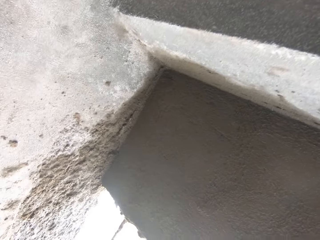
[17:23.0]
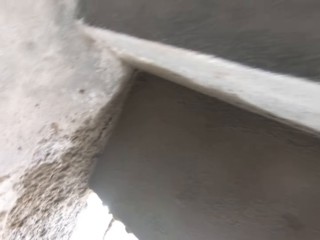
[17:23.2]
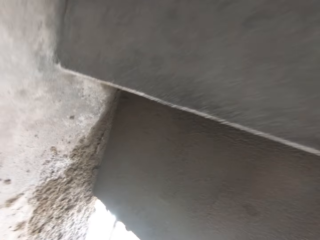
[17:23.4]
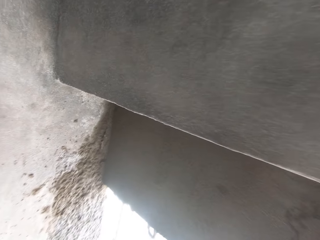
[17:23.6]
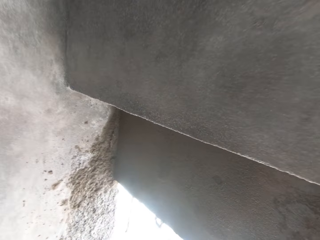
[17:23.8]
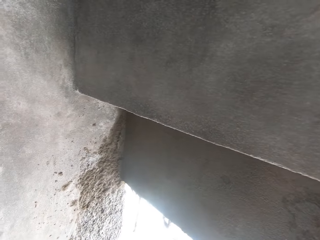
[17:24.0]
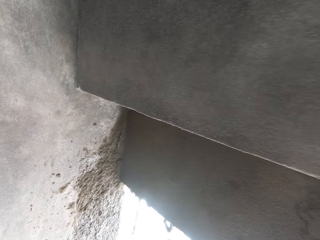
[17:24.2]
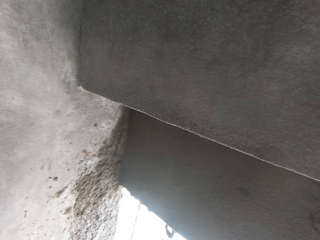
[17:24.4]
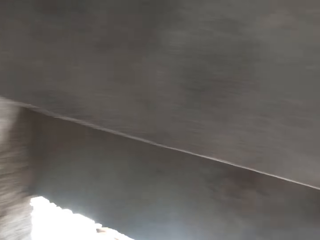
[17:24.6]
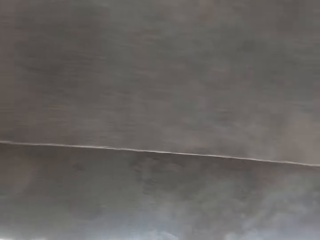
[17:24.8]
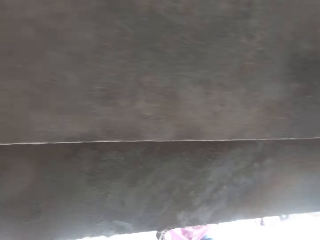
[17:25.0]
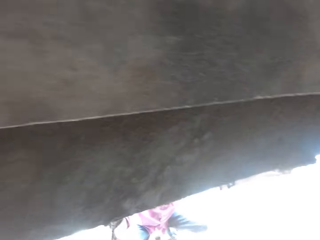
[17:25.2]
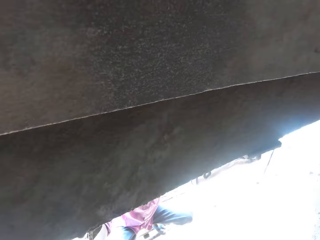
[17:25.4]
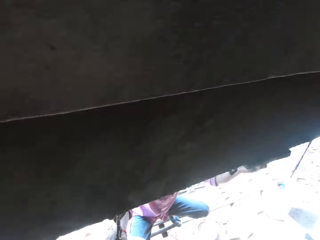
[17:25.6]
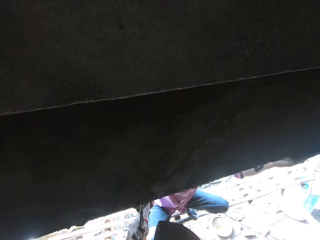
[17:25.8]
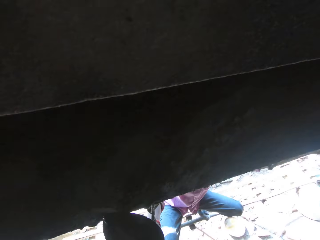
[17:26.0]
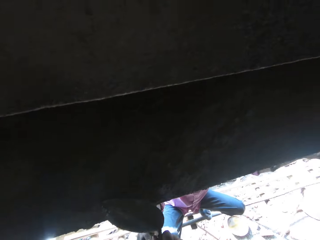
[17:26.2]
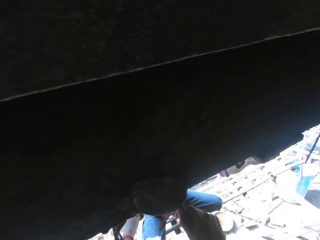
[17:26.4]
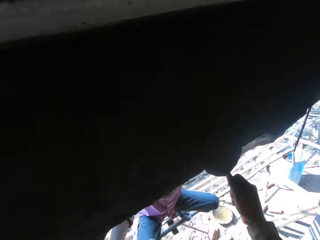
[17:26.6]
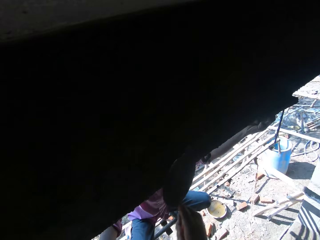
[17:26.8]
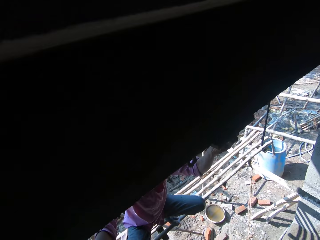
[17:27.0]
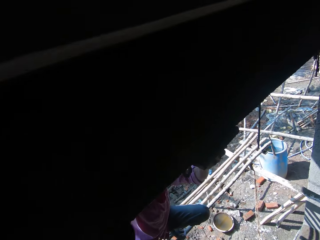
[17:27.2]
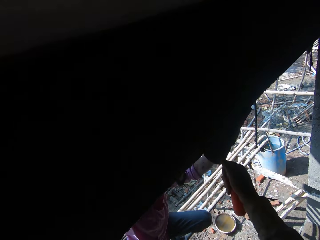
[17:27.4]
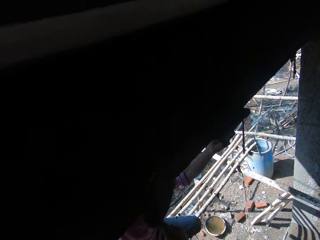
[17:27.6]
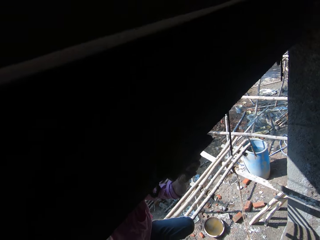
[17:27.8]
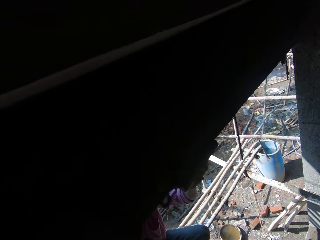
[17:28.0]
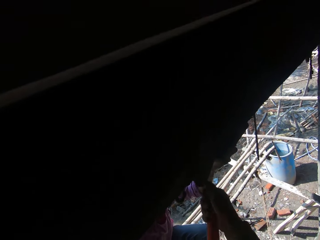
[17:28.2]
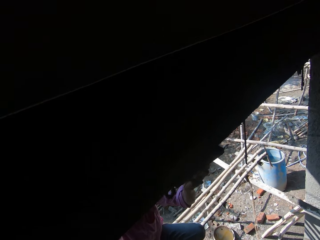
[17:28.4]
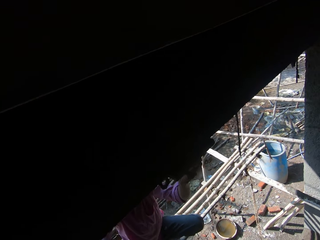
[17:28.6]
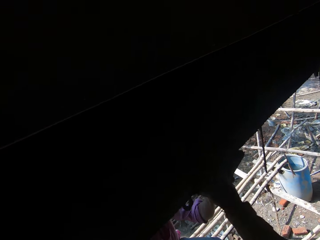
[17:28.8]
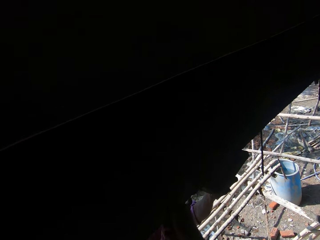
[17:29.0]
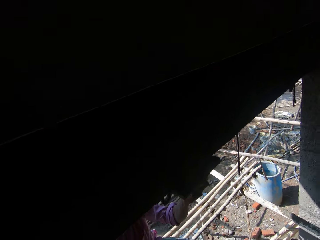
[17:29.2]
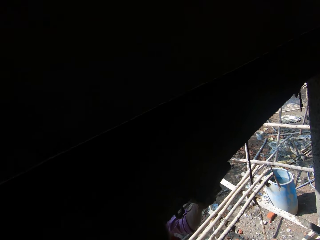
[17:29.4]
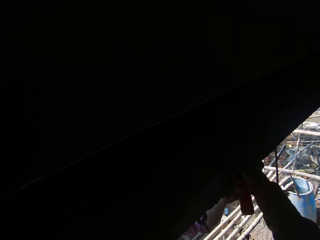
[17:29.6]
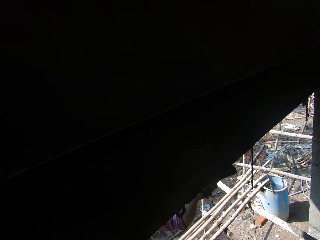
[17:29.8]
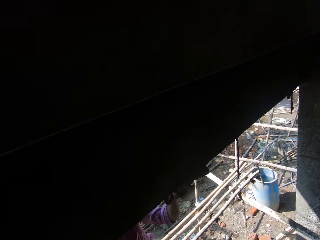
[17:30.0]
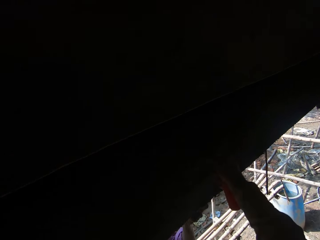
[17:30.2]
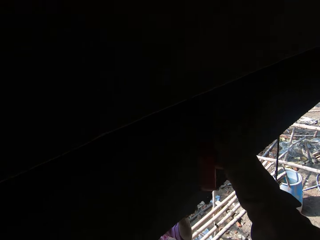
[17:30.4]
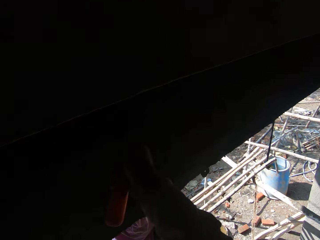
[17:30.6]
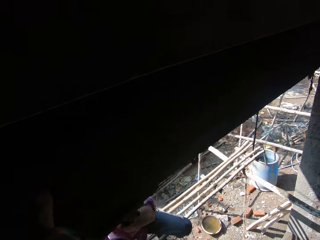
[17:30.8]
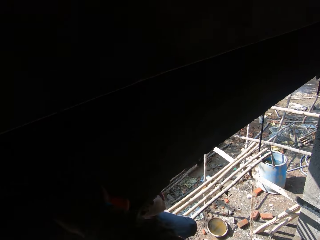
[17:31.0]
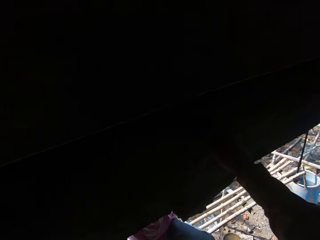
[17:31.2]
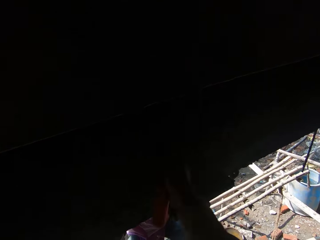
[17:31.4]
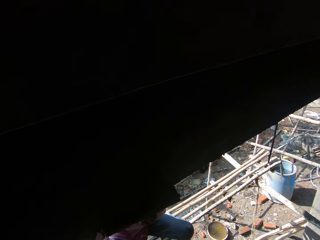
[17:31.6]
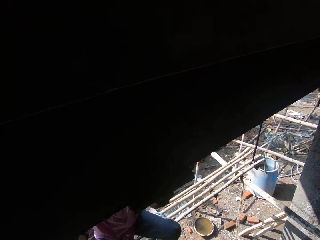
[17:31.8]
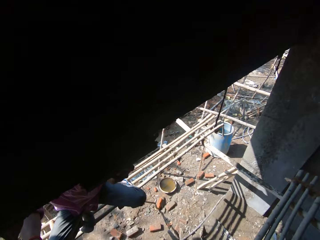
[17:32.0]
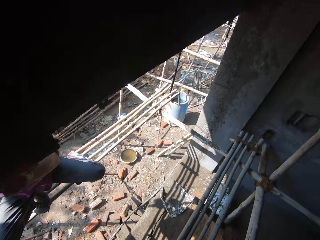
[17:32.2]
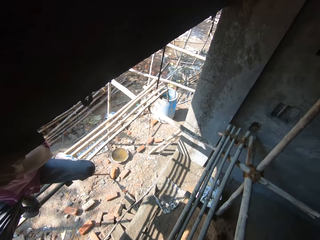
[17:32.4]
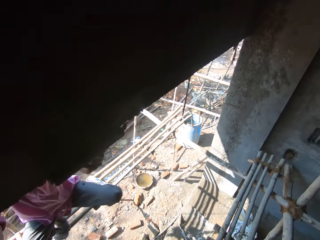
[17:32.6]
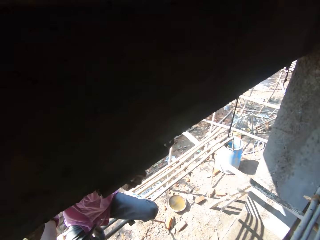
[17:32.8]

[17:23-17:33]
The camera wearer levels the wall with the trowel.
